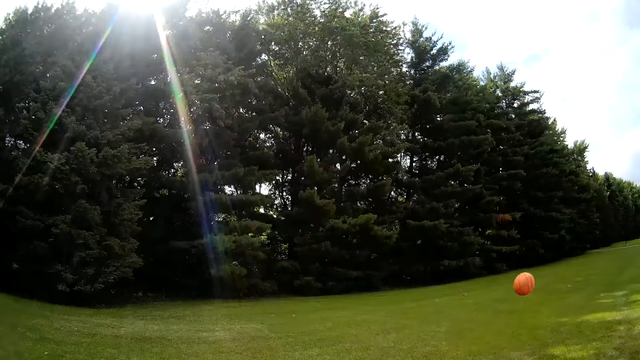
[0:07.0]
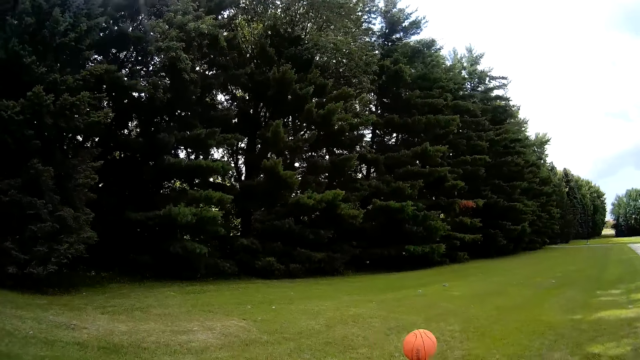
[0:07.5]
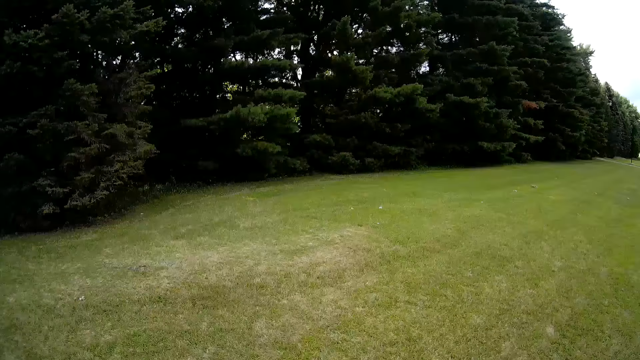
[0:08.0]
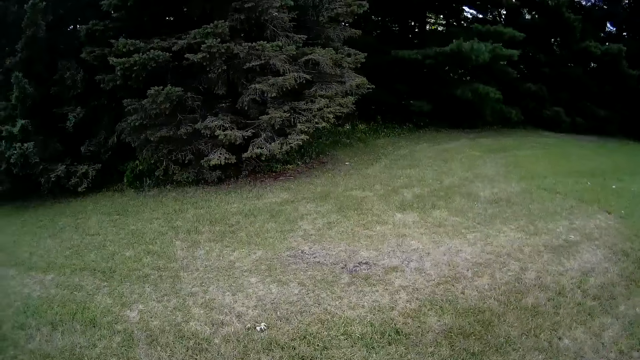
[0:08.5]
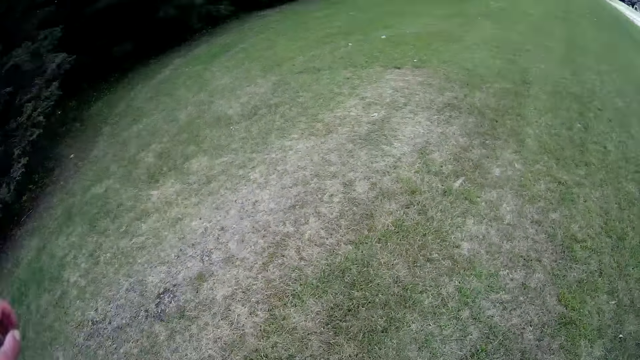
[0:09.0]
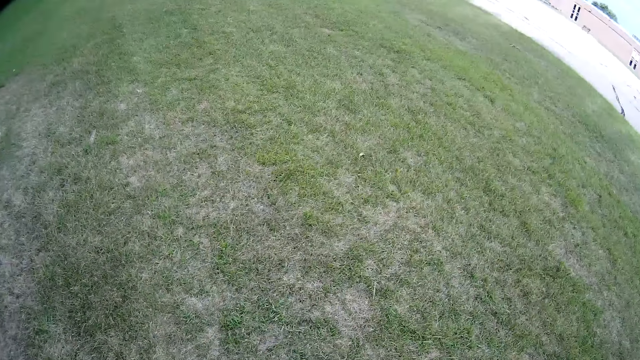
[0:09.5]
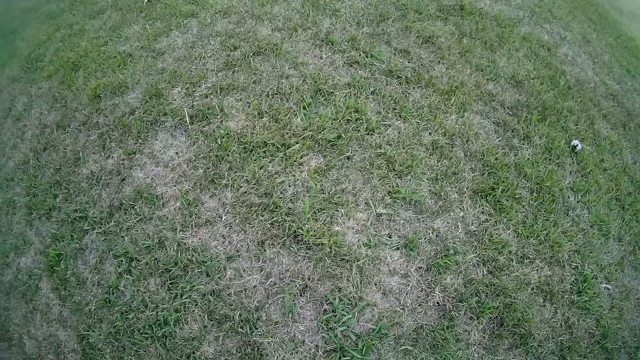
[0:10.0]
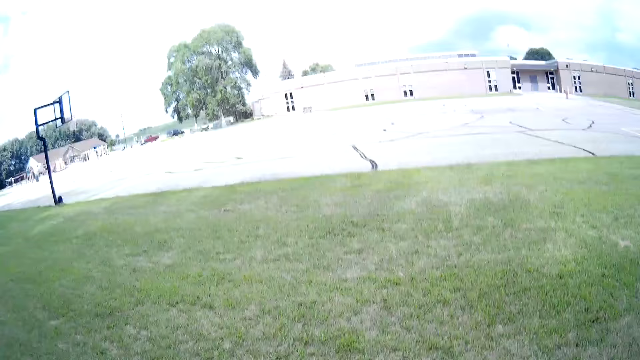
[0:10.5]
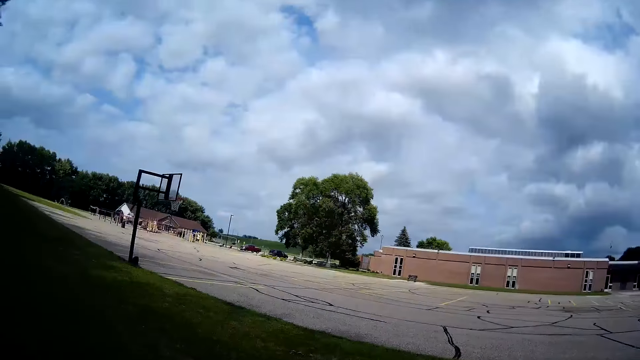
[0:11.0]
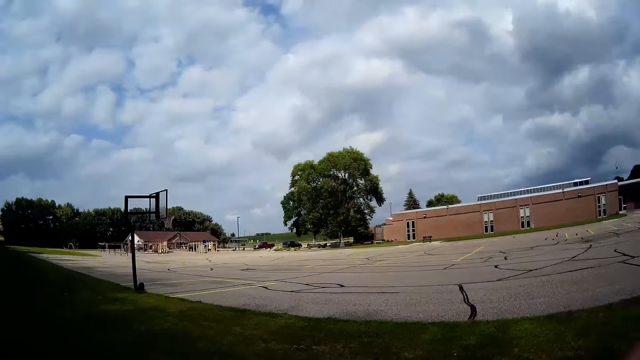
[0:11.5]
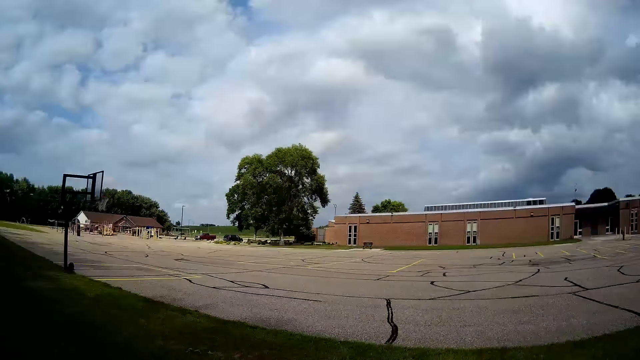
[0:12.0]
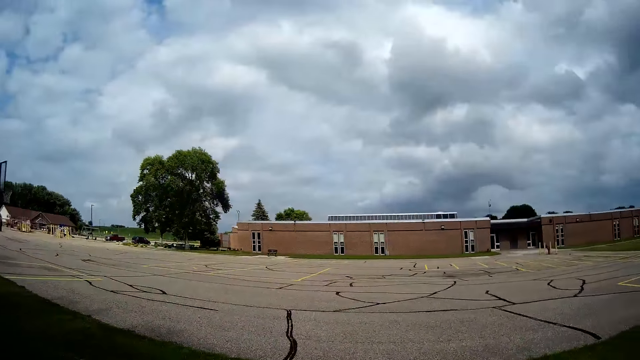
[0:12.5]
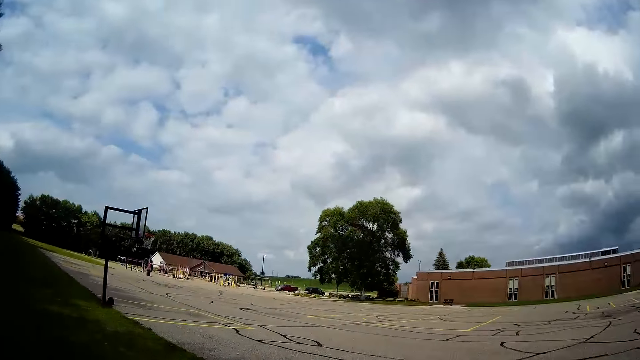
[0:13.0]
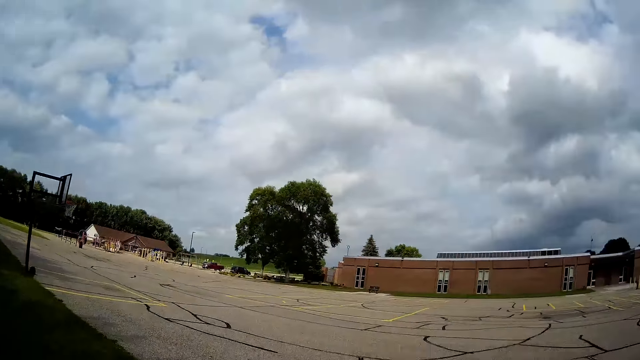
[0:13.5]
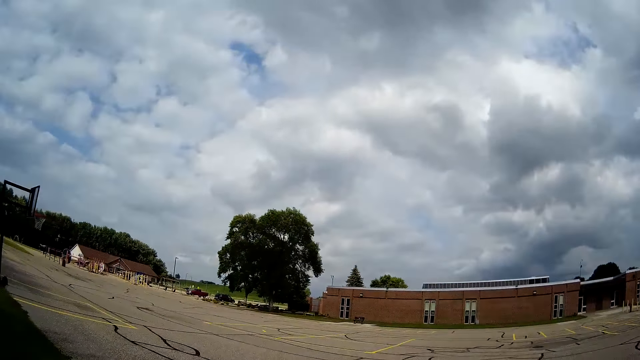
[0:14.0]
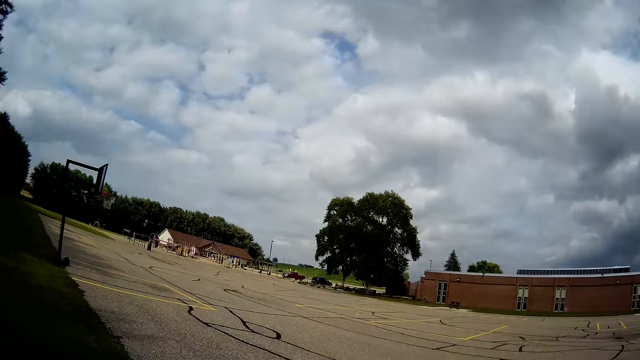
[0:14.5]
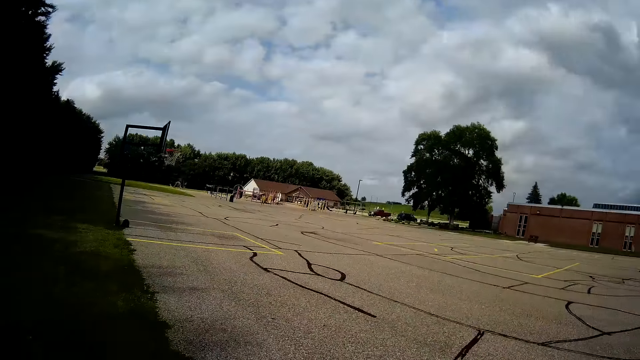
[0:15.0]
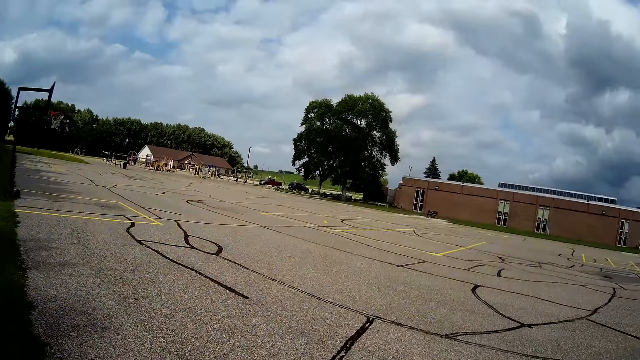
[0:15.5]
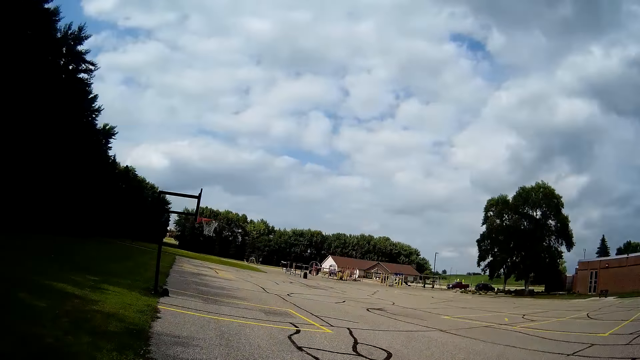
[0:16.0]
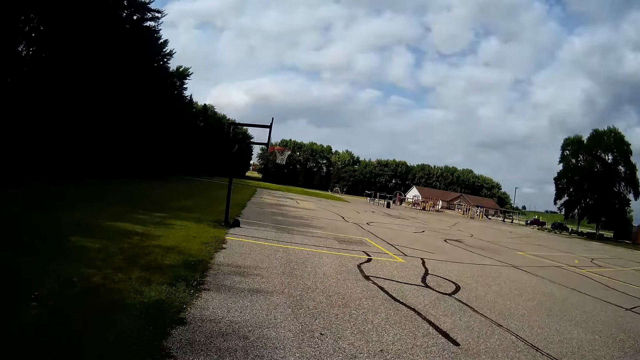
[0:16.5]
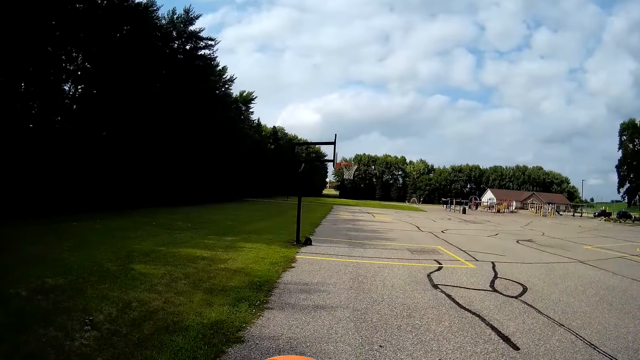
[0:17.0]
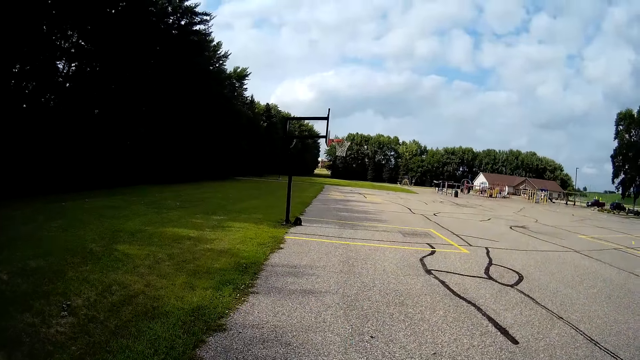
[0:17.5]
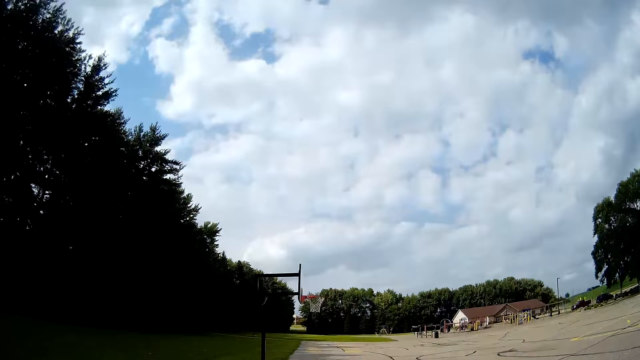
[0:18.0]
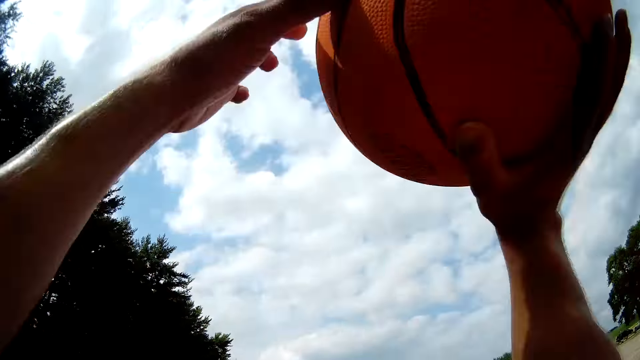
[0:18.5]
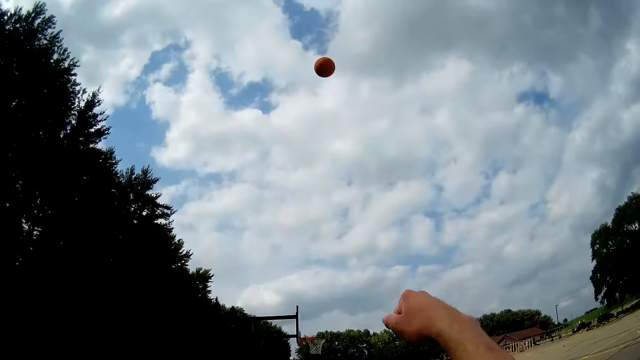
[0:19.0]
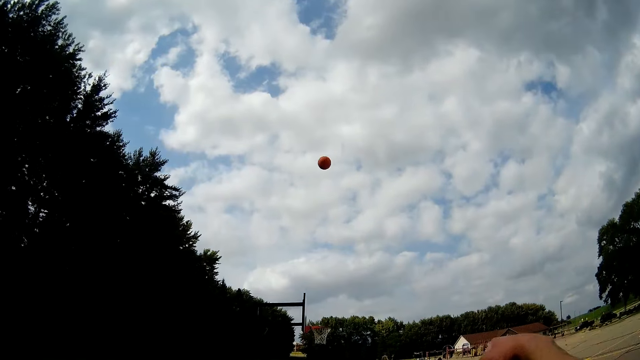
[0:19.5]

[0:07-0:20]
The camera wearer picks the ball from the ground. They run towards the basketball. They walk in the field. They bounce the ball on the ground. They try throwing the ball through the basketball hoop.

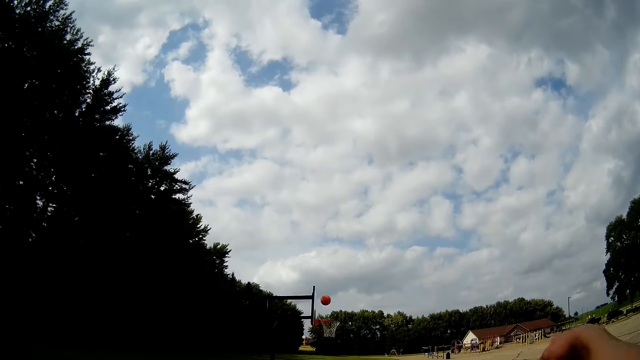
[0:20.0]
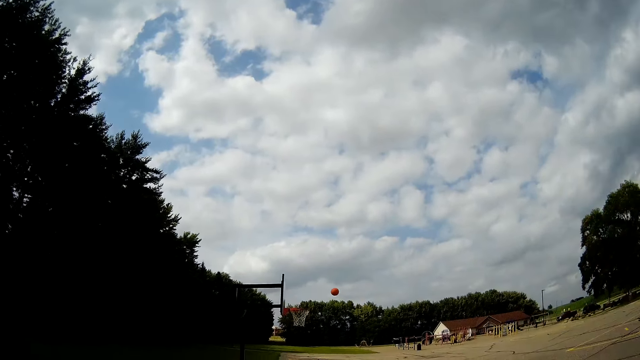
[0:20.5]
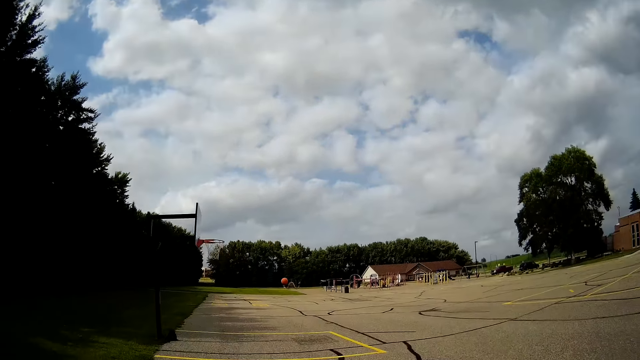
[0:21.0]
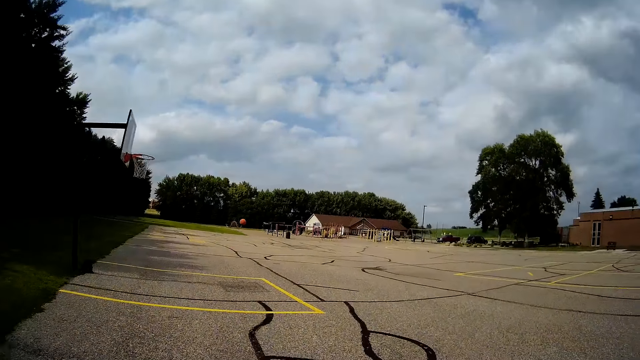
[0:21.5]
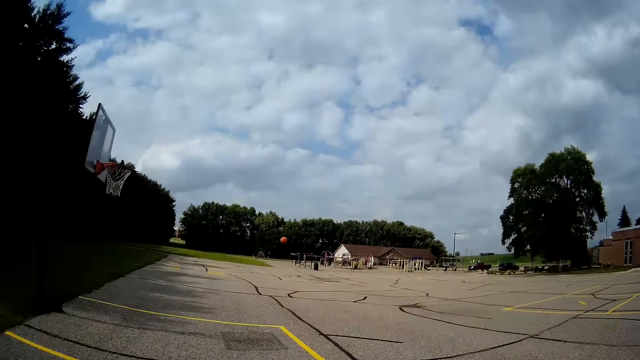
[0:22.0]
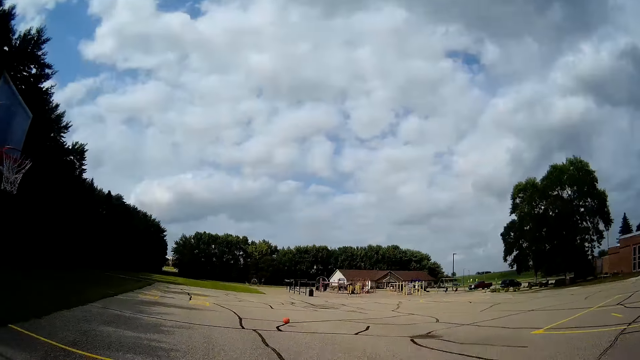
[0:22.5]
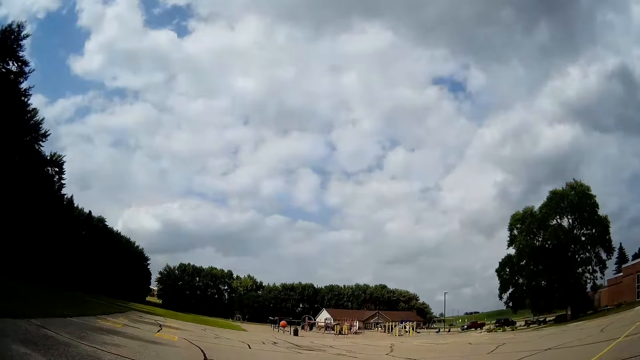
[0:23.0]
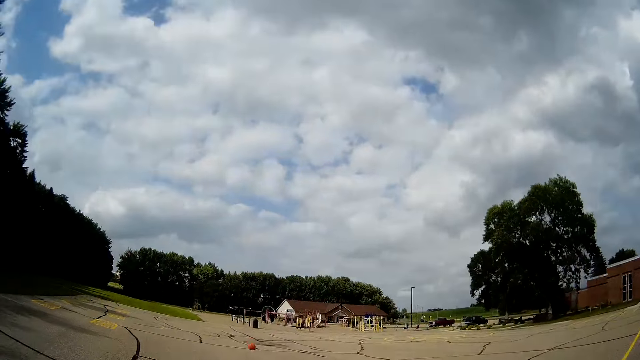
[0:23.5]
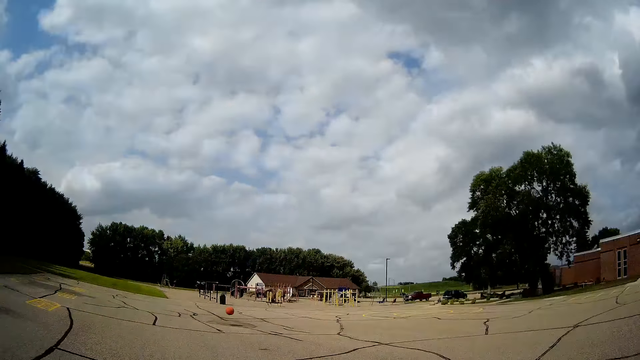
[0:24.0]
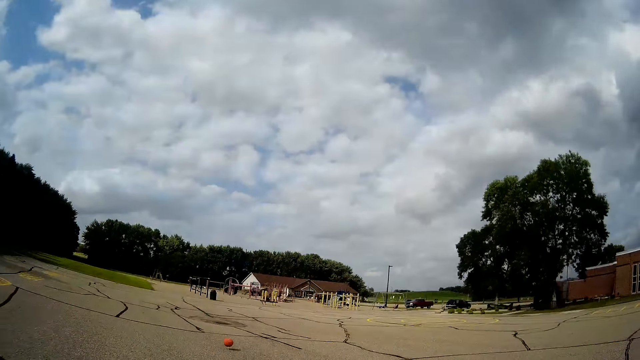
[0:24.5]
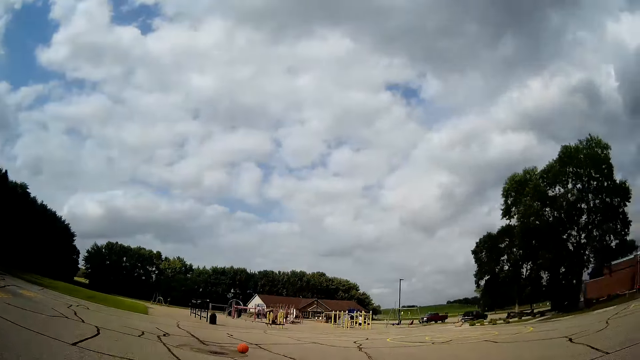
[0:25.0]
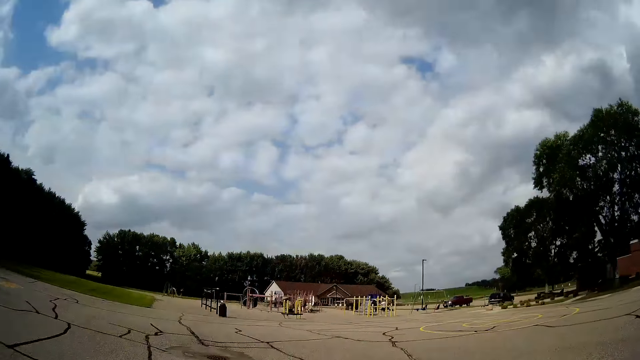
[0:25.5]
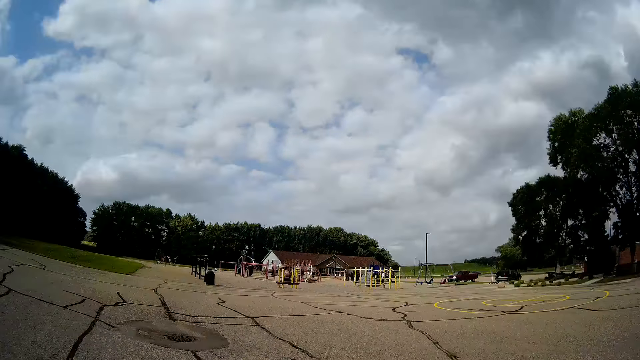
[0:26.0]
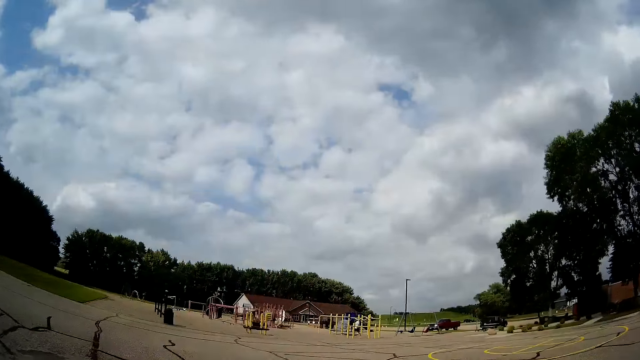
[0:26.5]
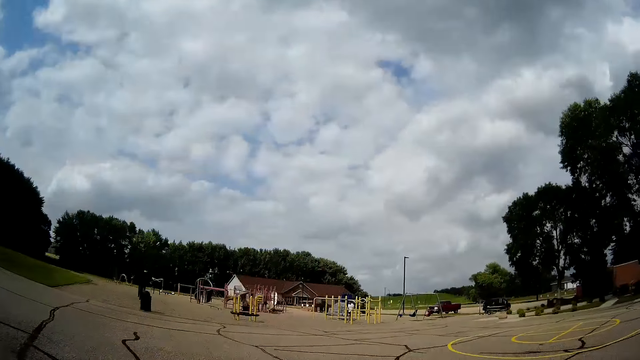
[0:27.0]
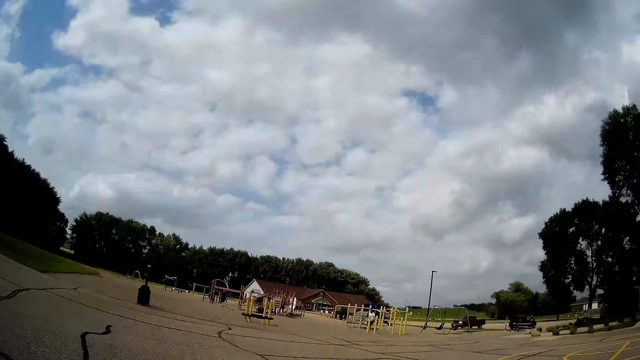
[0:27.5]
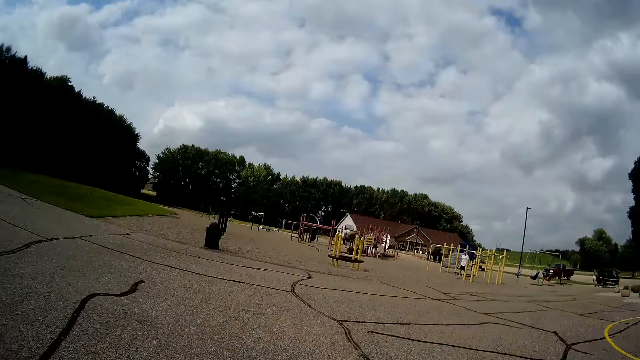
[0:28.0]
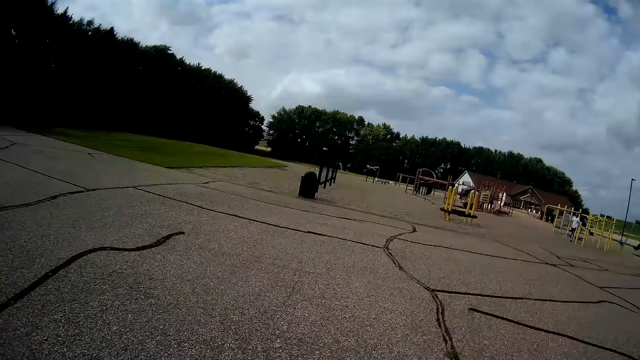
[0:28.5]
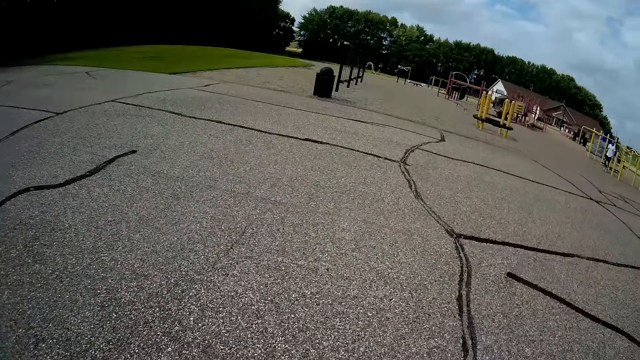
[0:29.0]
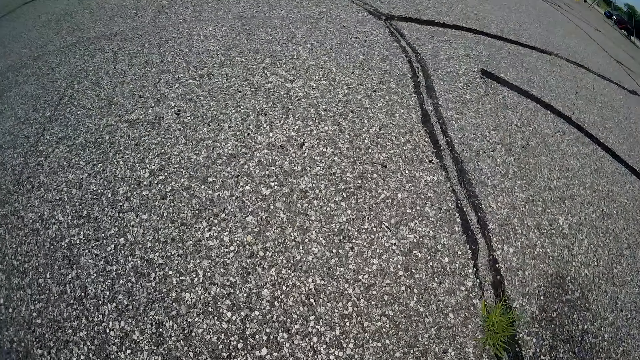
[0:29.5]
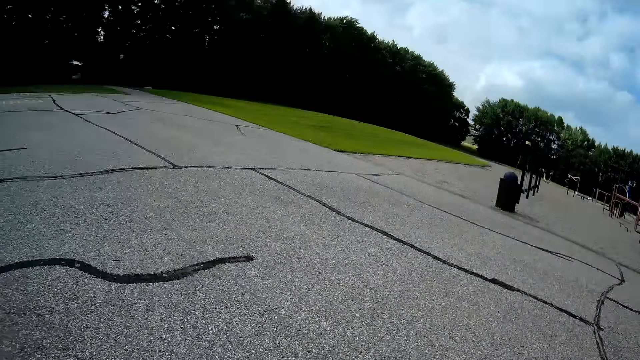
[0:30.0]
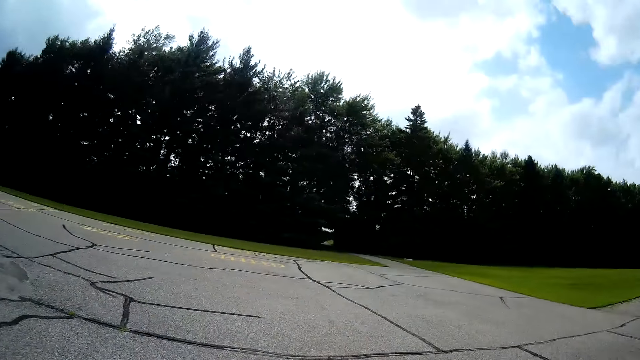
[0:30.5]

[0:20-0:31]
The camera wearer runs towards the ball. They pick the ball from the ground.
